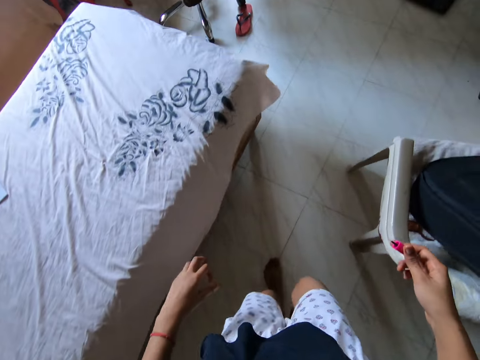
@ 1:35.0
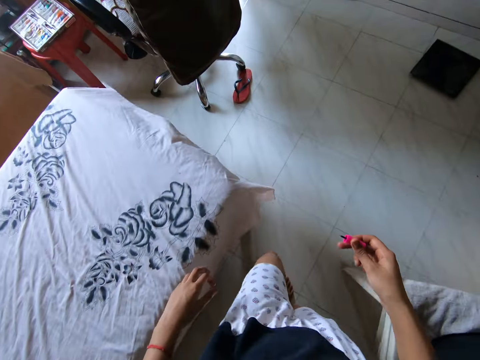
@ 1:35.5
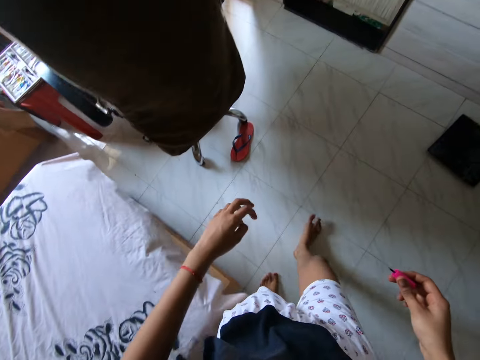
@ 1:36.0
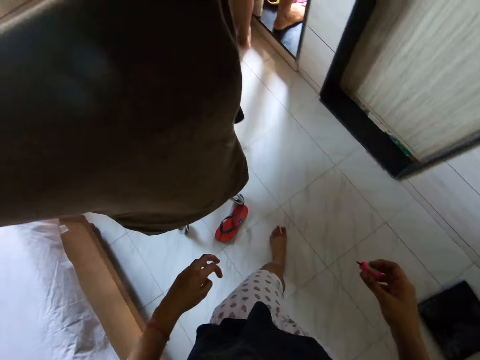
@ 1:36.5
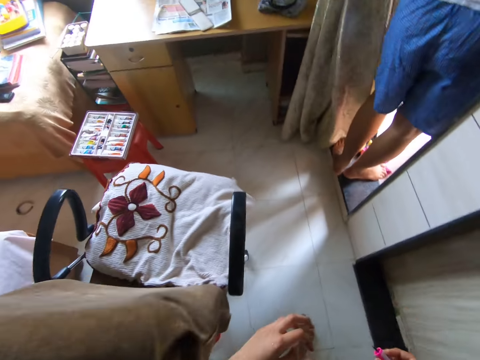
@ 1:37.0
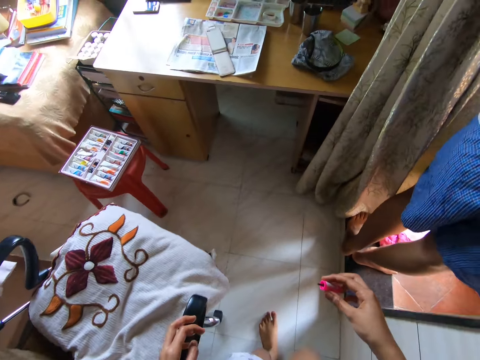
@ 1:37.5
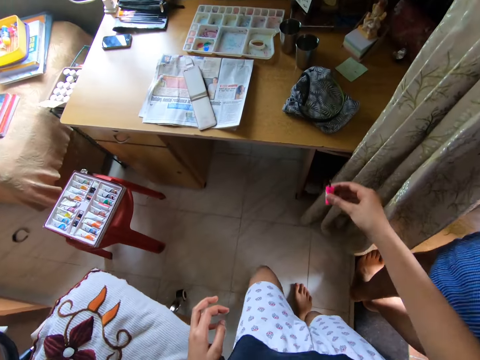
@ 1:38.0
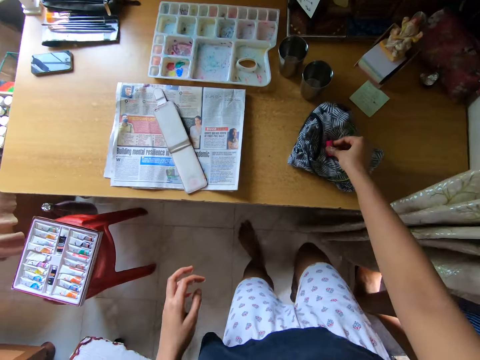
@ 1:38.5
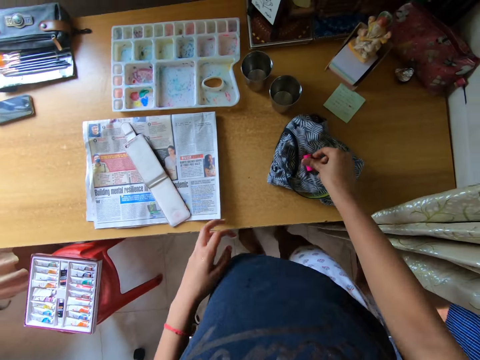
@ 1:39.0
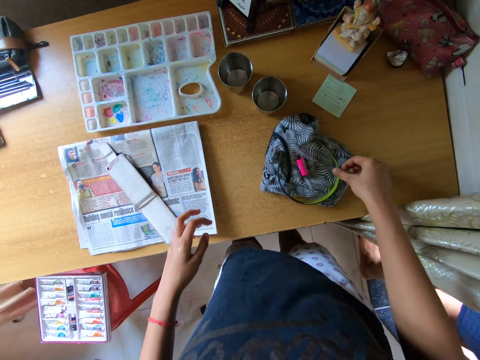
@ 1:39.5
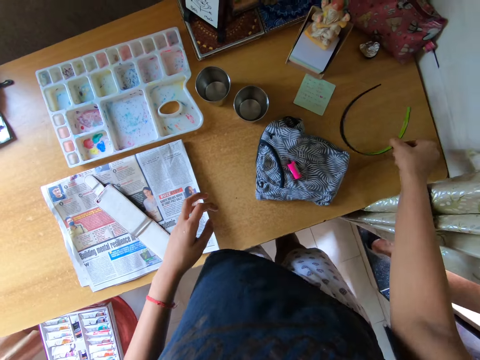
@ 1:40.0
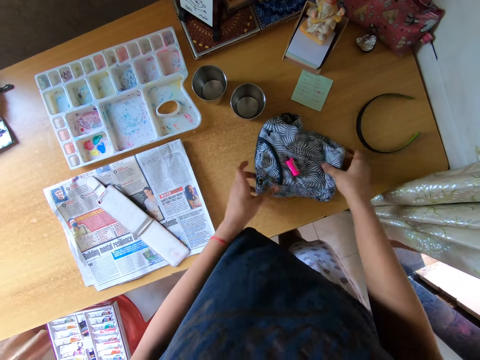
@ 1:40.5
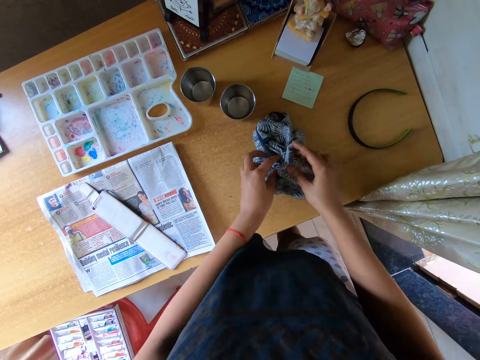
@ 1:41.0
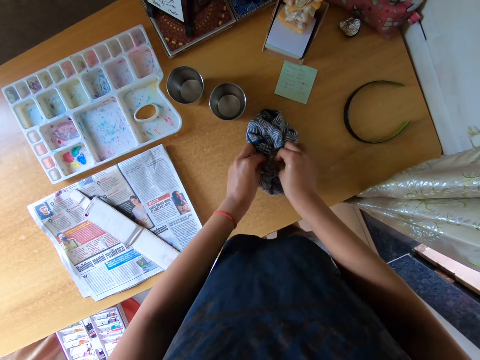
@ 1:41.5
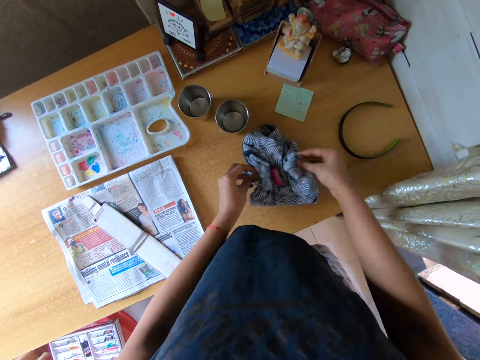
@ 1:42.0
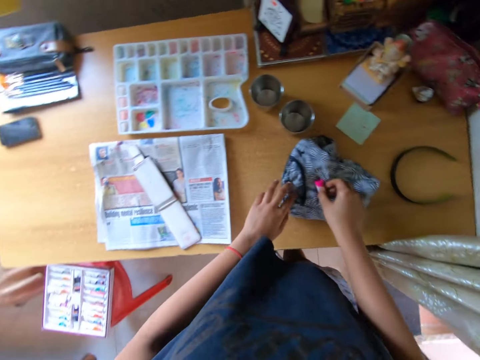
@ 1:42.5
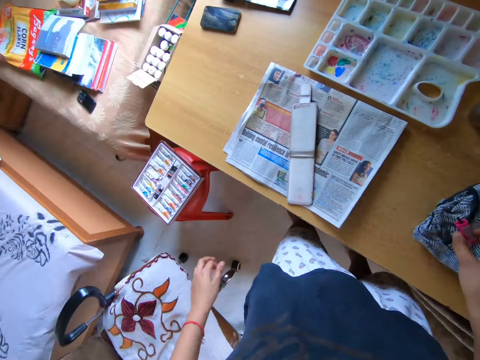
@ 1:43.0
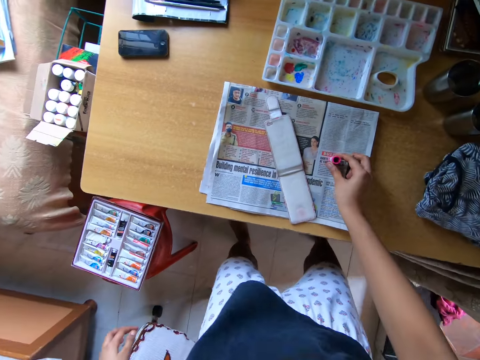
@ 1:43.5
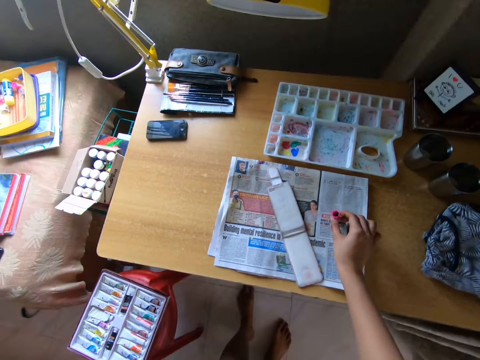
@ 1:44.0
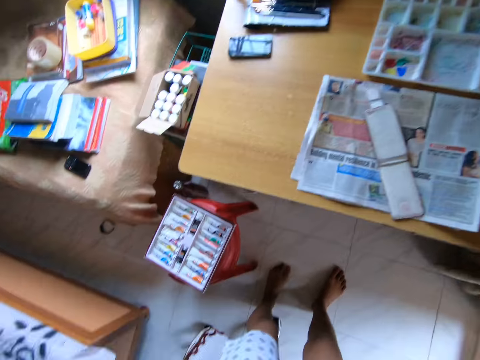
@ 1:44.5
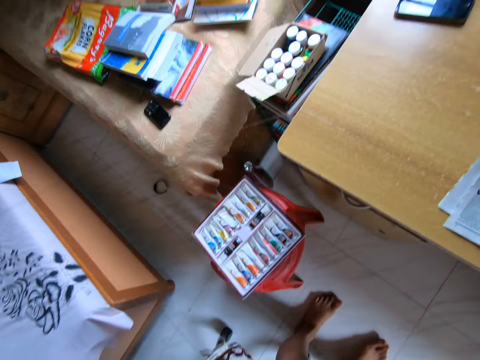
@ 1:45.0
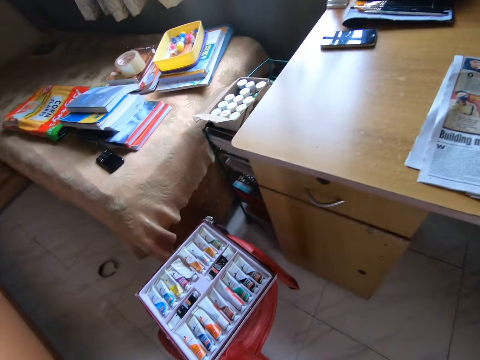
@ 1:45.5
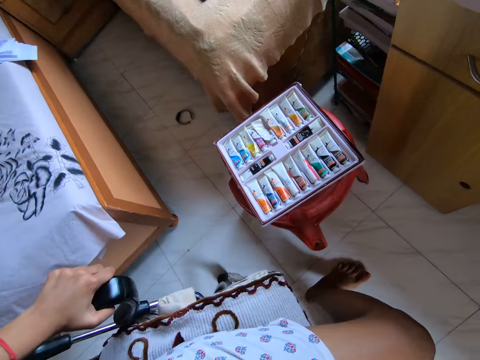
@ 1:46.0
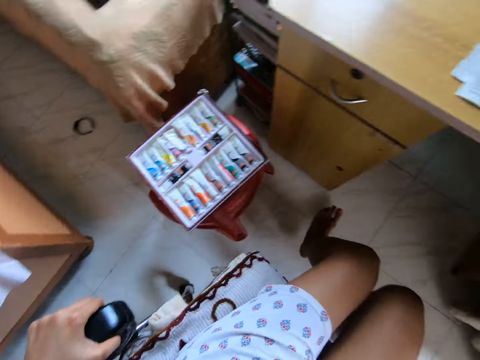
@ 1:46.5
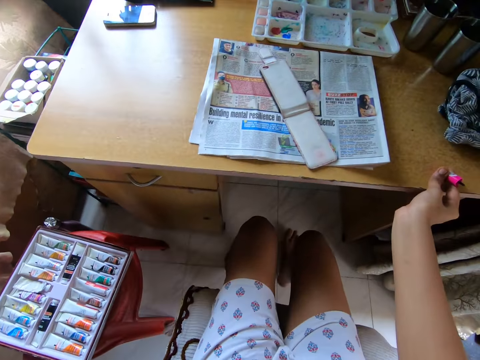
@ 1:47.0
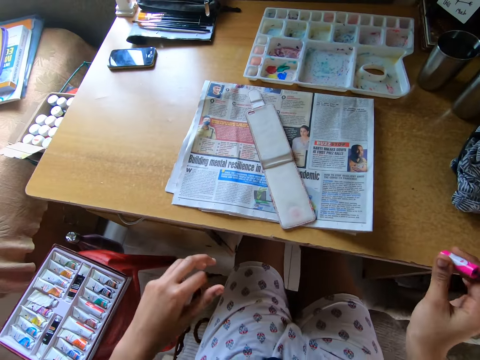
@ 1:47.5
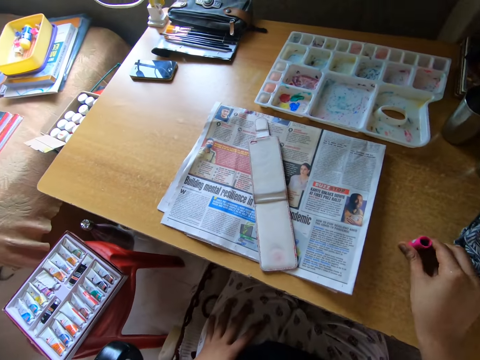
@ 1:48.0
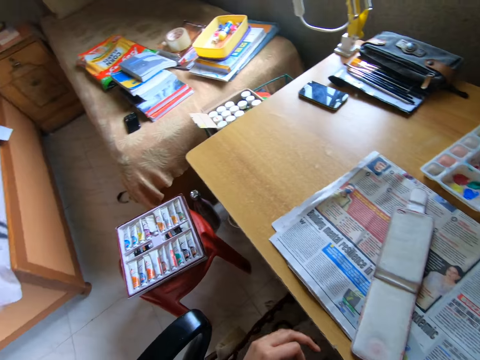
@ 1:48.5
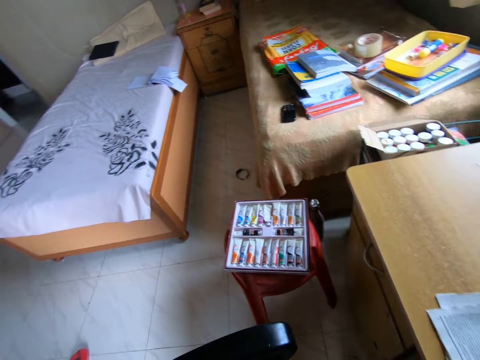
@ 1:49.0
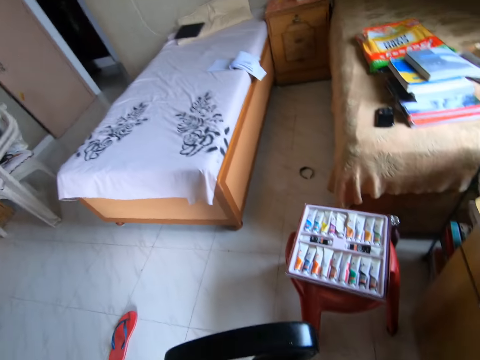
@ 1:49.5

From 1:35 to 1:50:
The camera wearer places the brush cap on the cloth. They pick up a headband from the cloth, move the headband on a table and drop the headband on the table. They fold the cloth. They press the cloth with hands. They pick up the brush cap from the cloth. They put the brush cap on the table. They pick up the brush cap from the table. They sit on a chair. They pull the chair forward. They put the brush cap on the table.

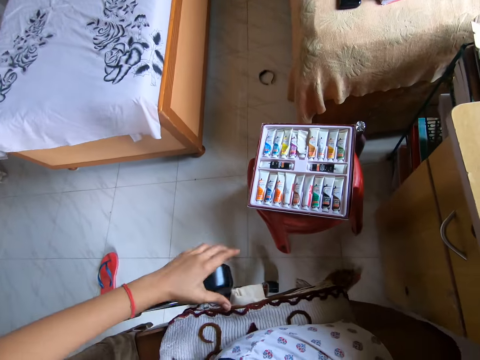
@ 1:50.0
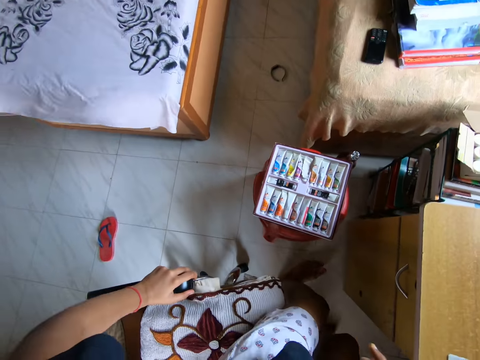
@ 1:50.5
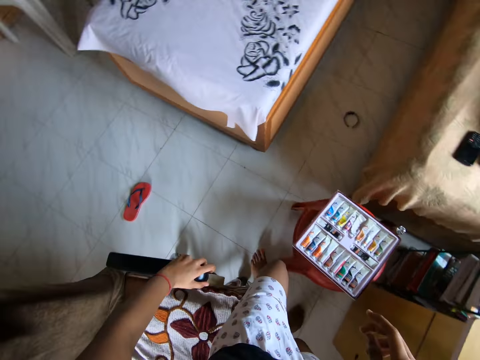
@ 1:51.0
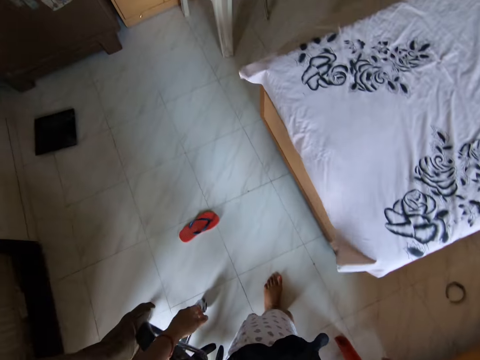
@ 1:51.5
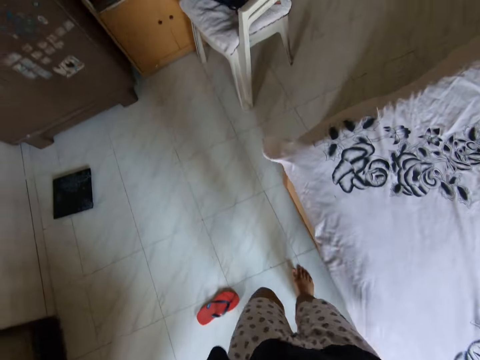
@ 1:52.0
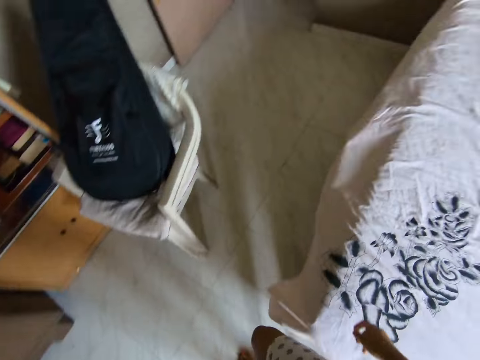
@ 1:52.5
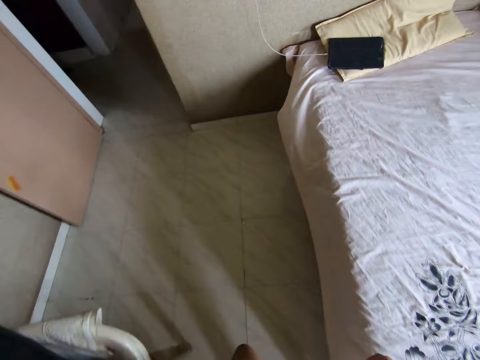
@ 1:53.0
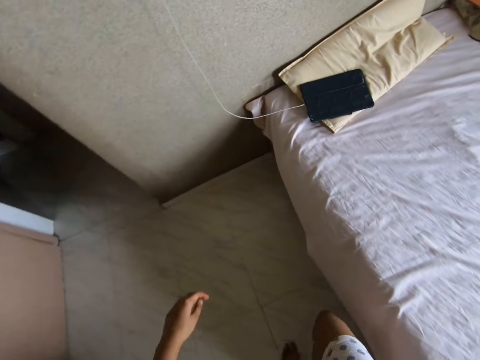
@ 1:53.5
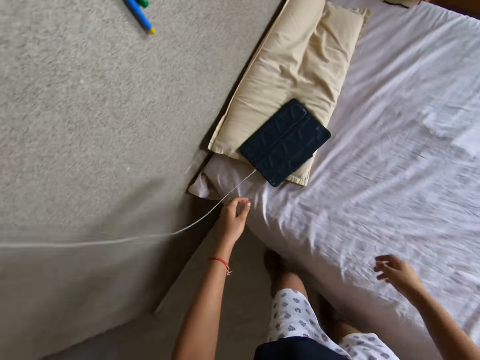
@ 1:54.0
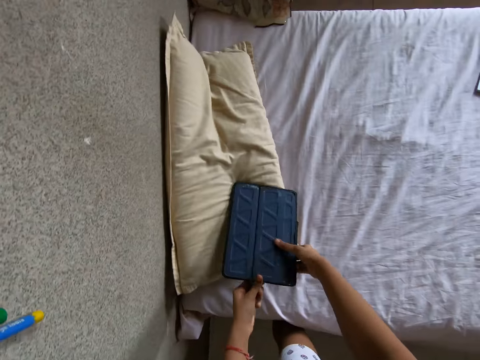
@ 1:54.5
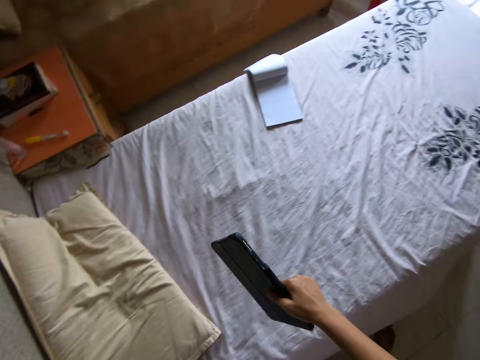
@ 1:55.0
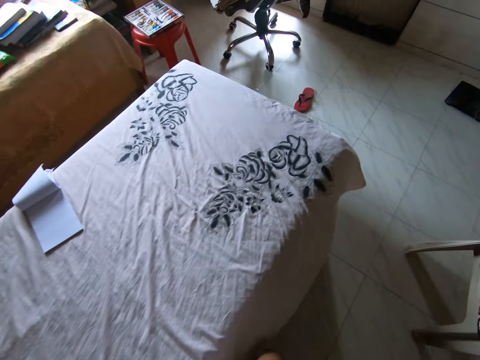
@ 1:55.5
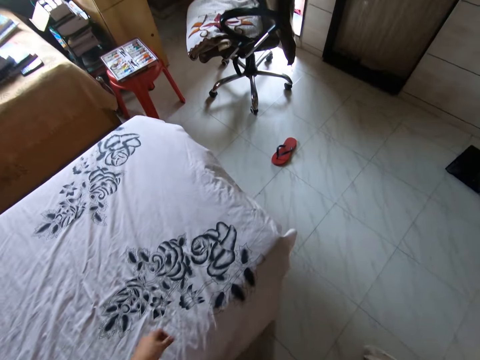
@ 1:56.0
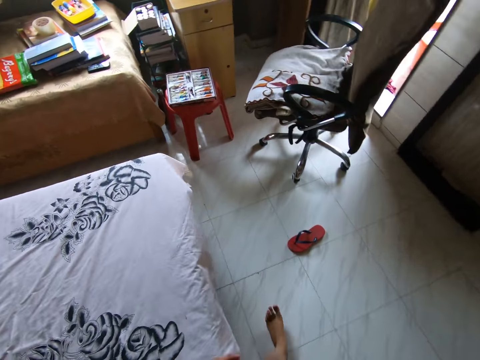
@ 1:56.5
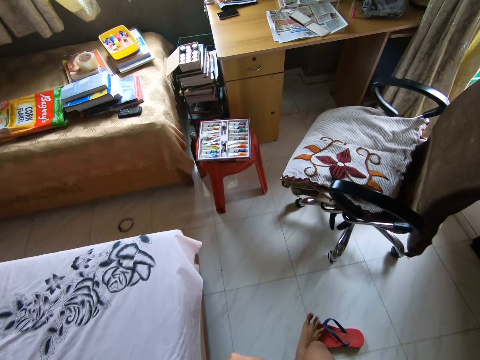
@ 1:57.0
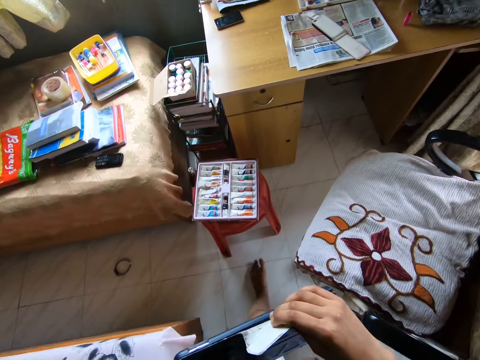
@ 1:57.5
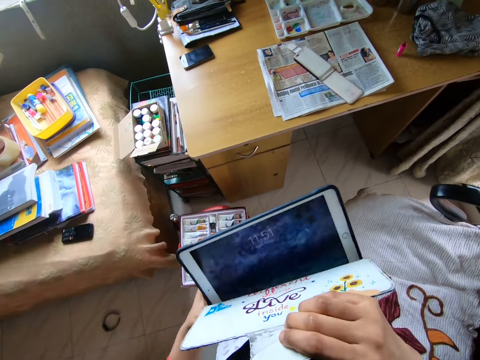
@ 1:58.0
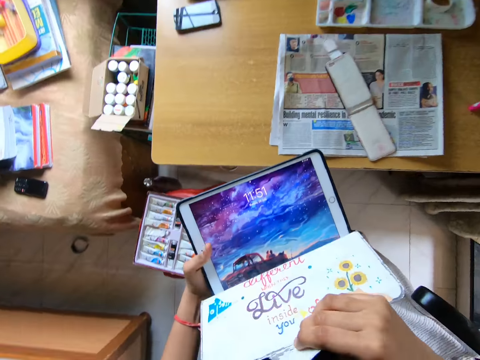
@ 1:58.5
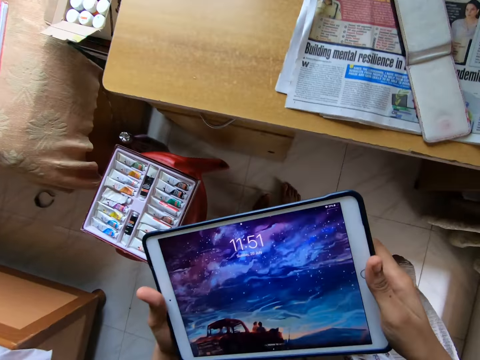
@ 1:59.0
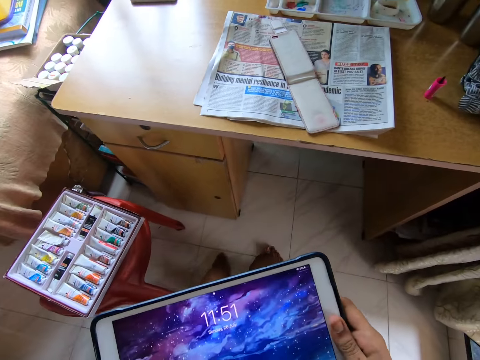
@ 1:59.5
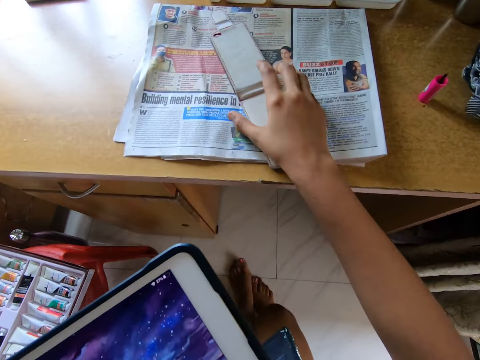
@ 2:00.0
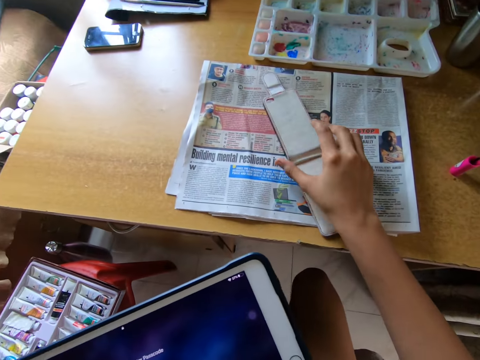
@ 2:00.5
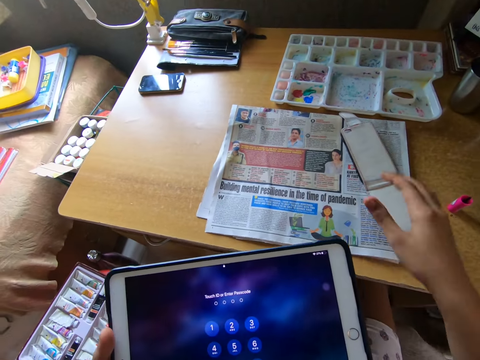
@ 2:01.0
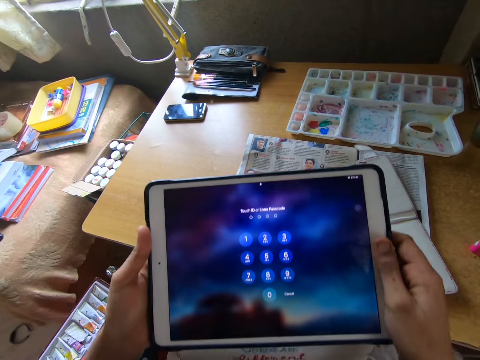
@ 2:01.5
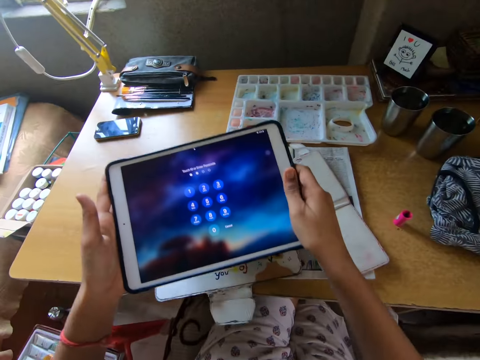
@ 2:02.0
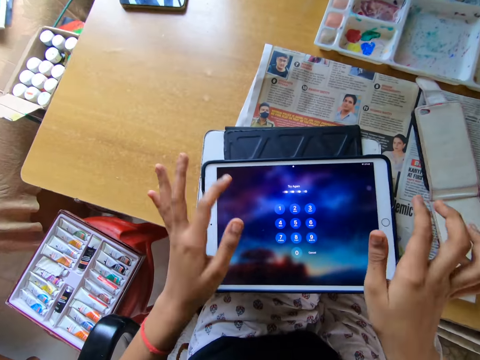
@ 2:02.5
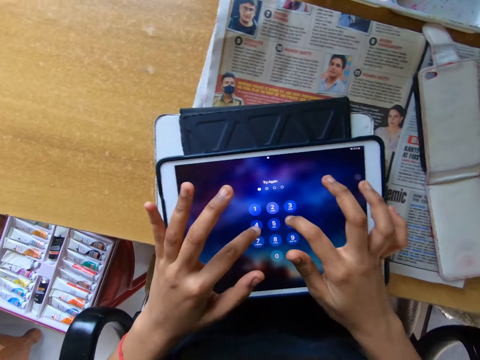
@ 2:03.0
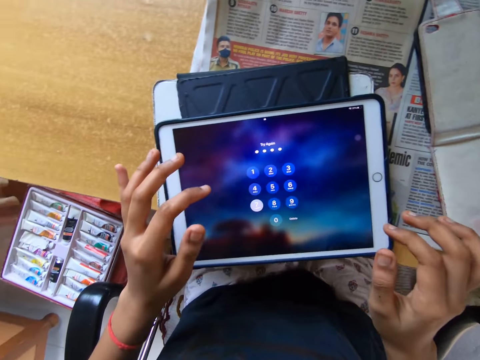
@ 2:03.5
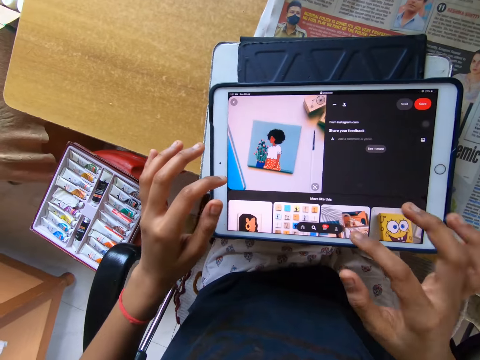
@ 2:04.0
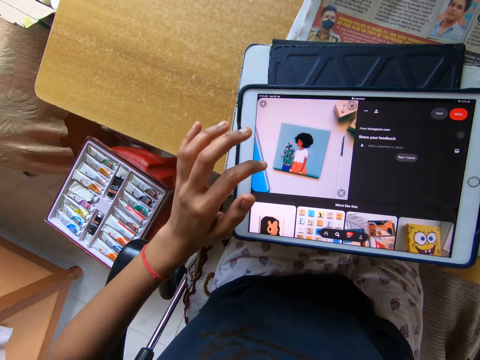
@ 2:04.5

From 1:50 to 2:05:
The camera wearer stands. She walks to the edge of a bed. She picks up a tablet from the bed. She removes a charger from the tablet. She walks to the table. She opens the tablet pouch. She sits on the chair. She adjusts a phone pouch on the table. She holds the tablet with hands. She places the tablet on the table with hands. She taps the tablet screen with her fingers.
